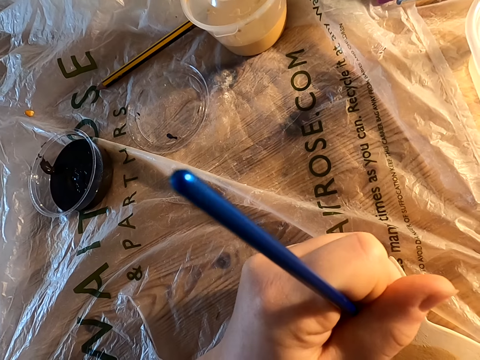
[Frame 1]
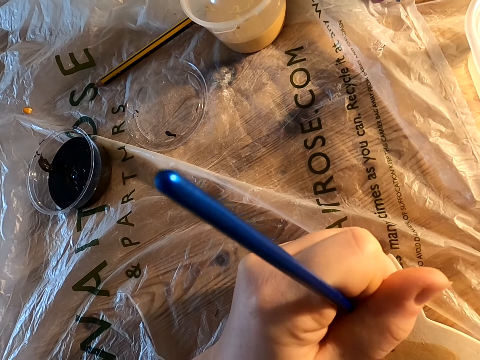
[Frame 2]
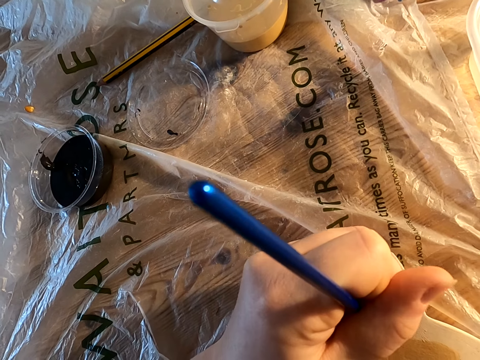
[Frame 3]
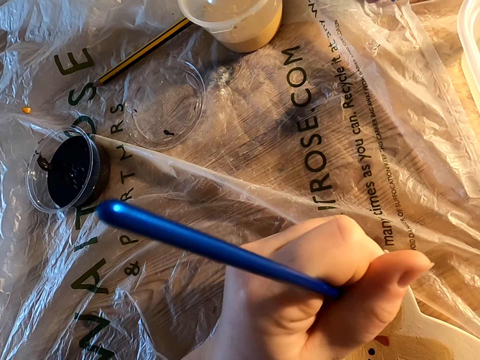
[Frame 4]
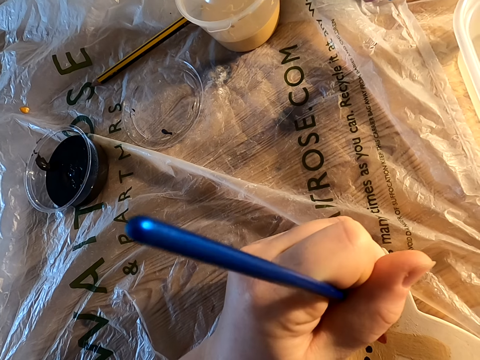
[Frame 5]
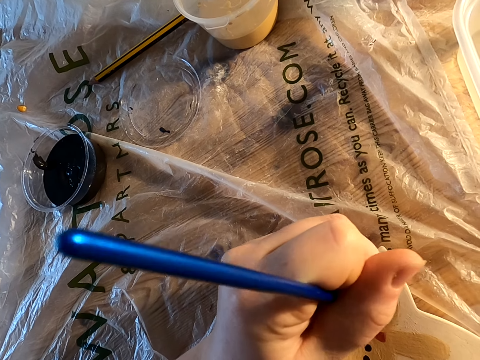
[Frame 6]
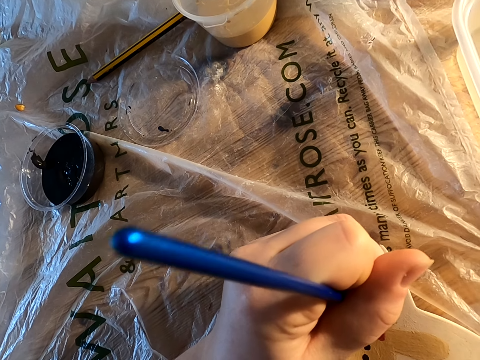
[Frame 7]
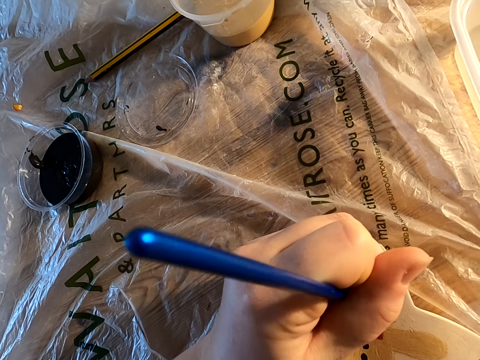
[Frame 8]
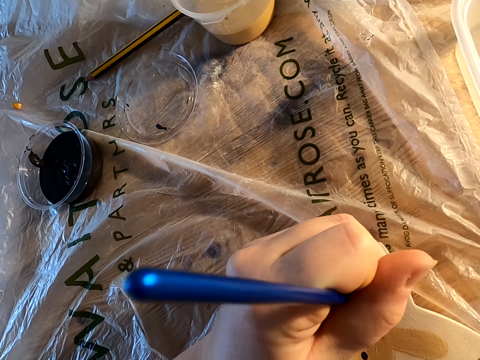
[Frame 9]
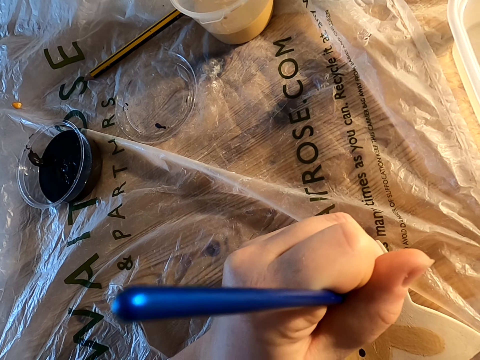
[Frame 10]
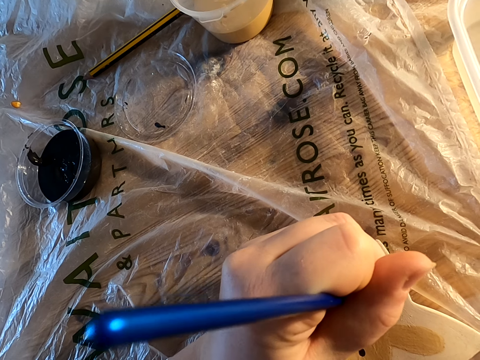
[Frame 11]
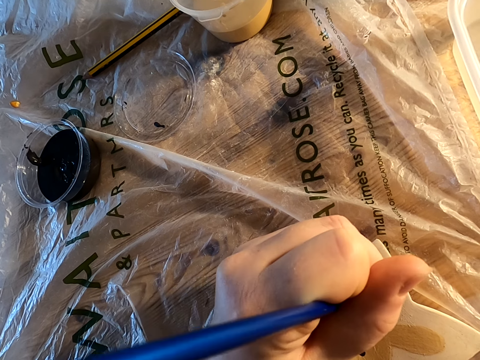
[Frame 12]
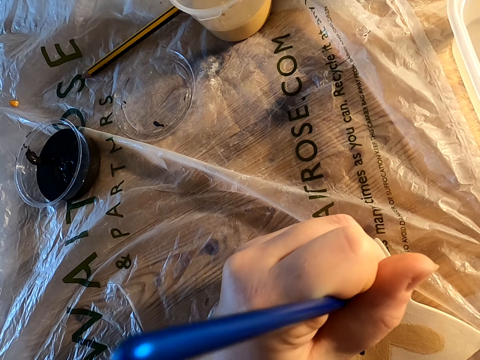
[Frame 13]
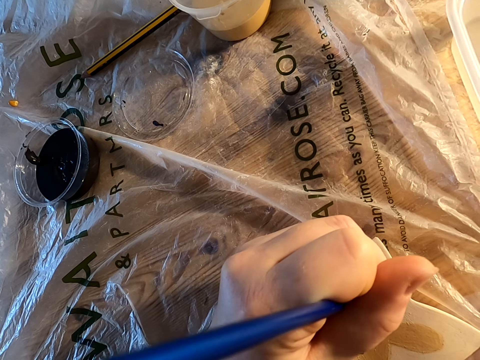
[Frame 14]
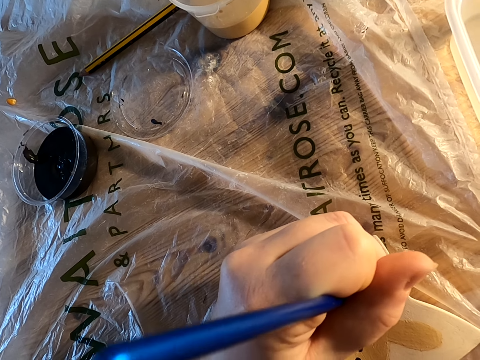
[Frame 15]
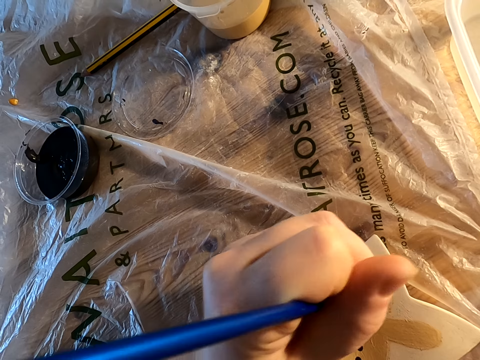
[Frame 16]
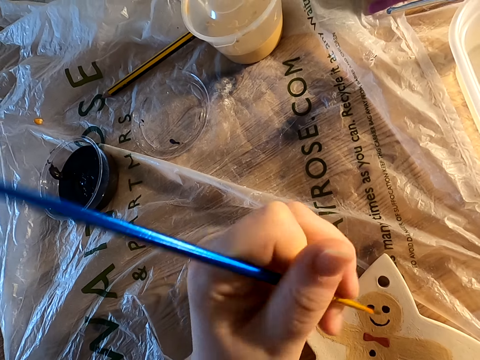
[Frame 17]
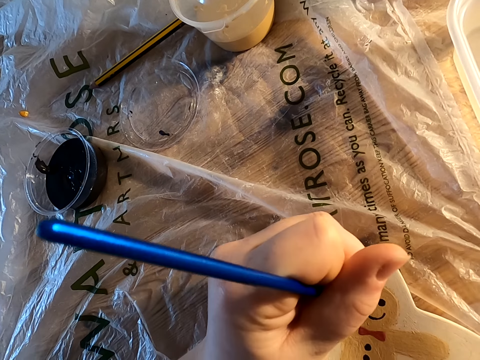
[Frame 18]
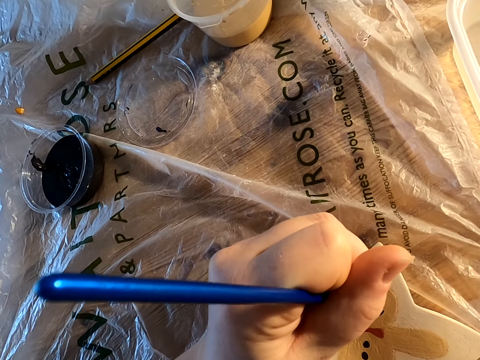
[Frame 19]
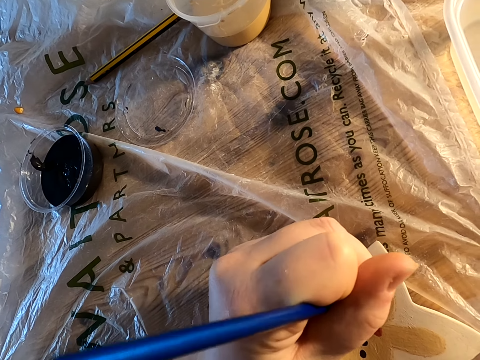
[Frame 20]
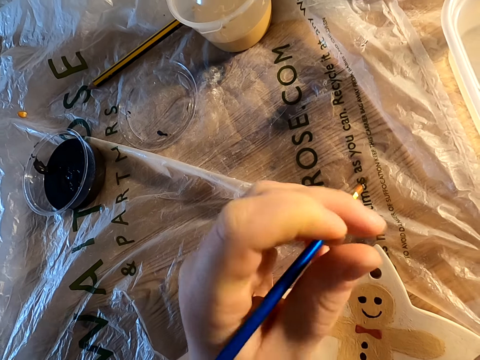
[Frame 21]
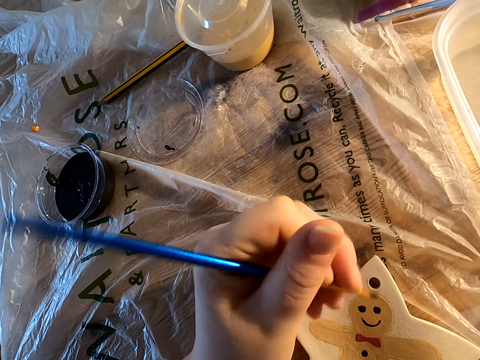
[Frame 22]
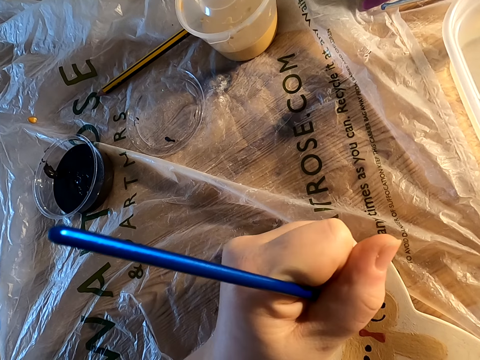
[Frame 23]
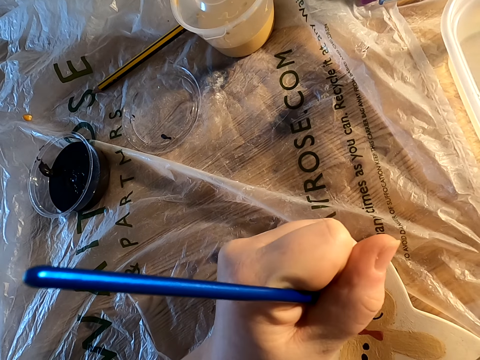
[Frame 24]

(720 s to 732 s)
The camera wearer decorates something on the table with a paint brush.

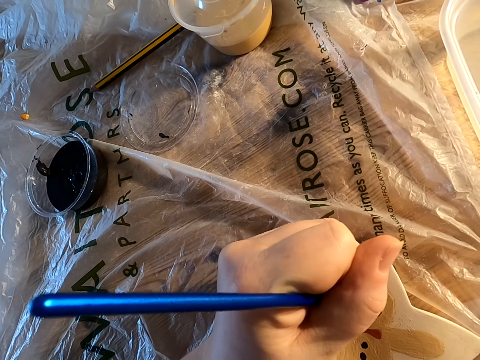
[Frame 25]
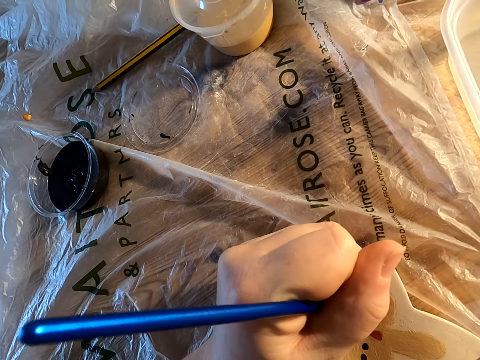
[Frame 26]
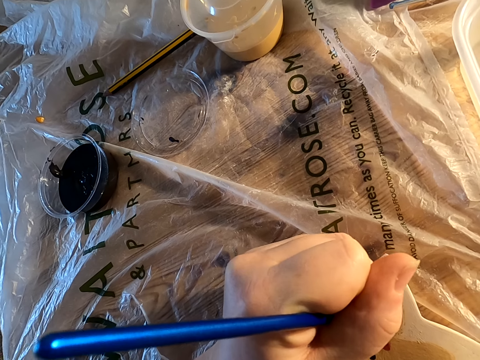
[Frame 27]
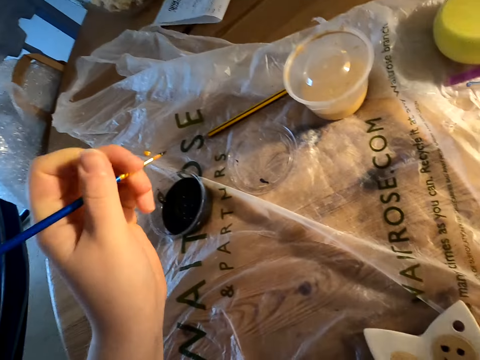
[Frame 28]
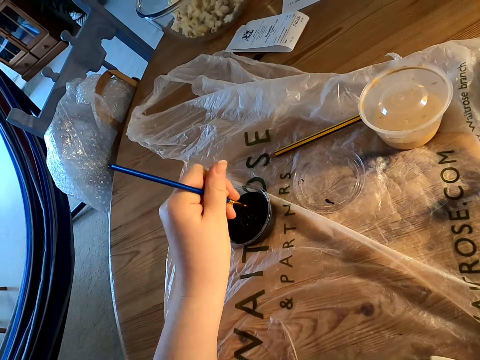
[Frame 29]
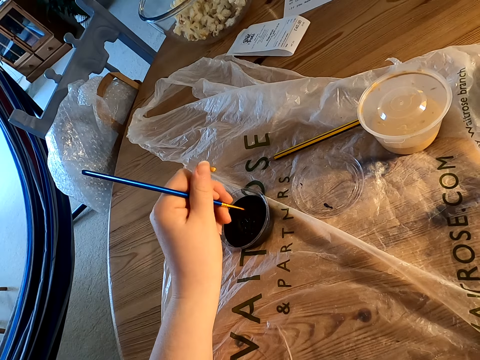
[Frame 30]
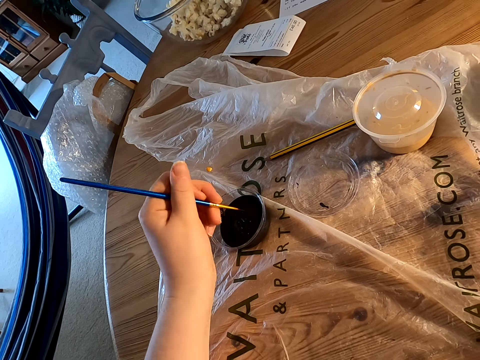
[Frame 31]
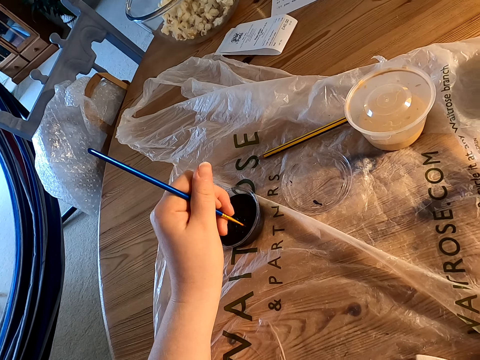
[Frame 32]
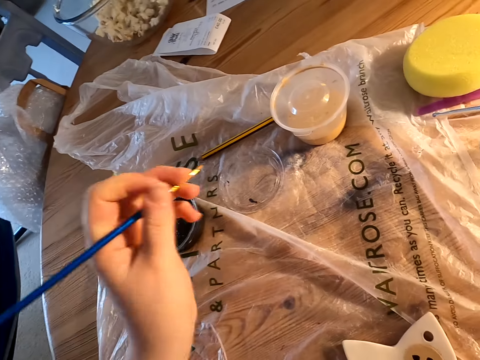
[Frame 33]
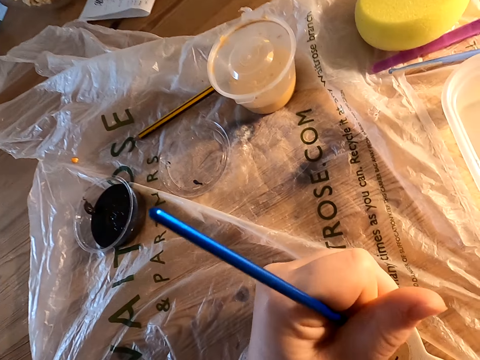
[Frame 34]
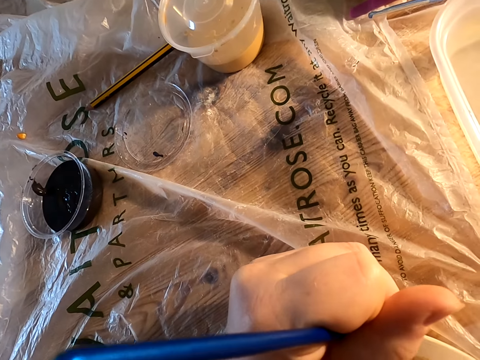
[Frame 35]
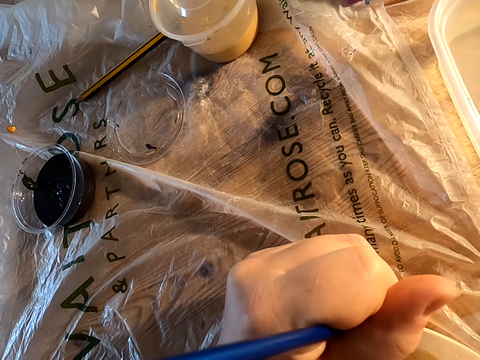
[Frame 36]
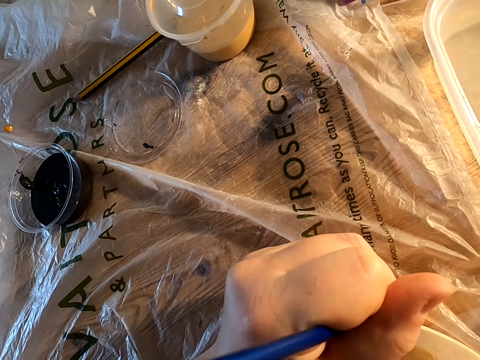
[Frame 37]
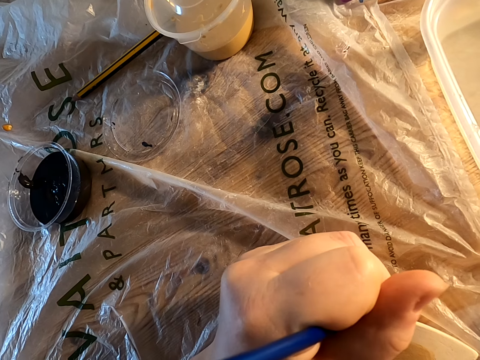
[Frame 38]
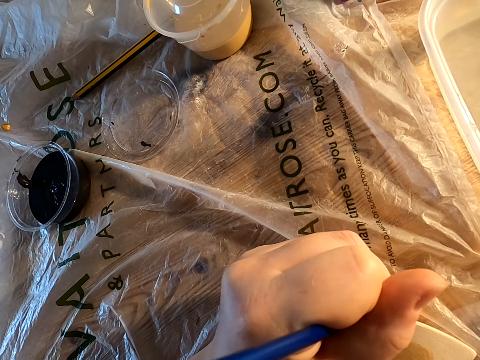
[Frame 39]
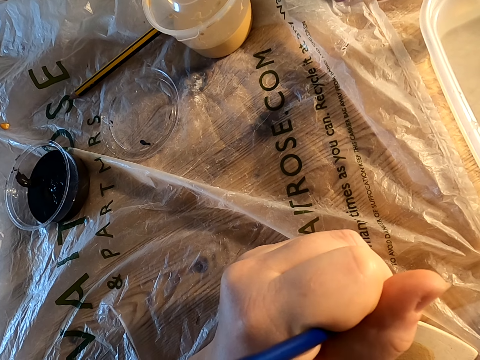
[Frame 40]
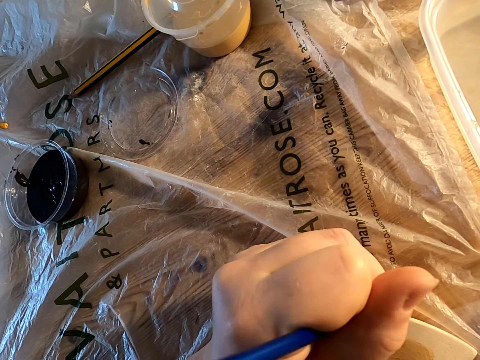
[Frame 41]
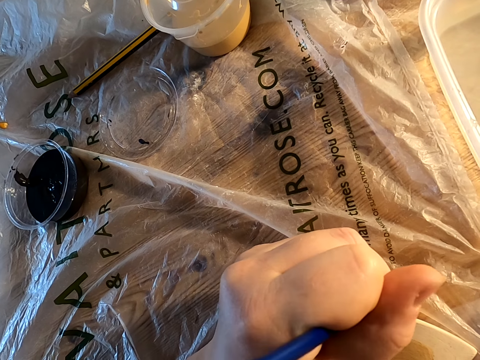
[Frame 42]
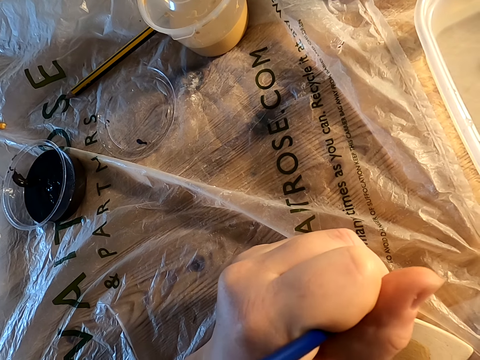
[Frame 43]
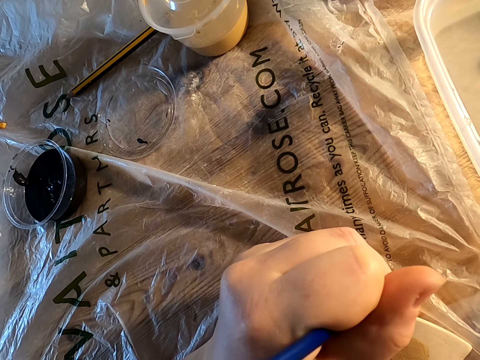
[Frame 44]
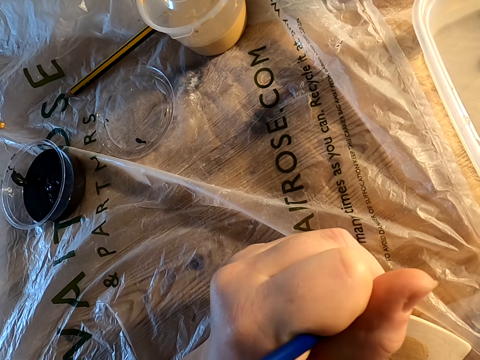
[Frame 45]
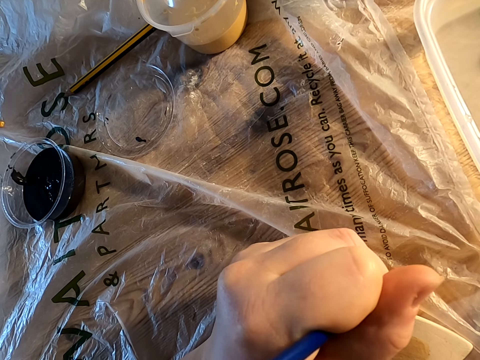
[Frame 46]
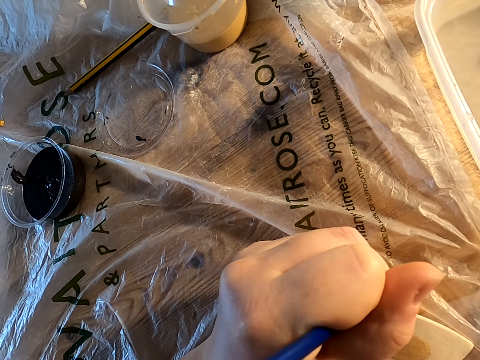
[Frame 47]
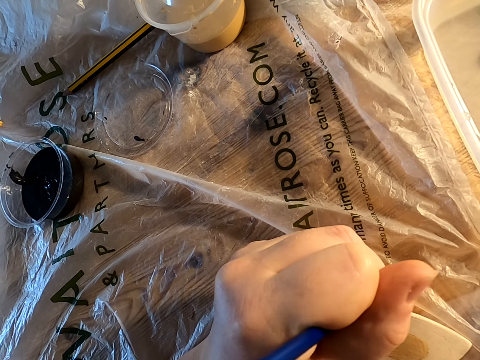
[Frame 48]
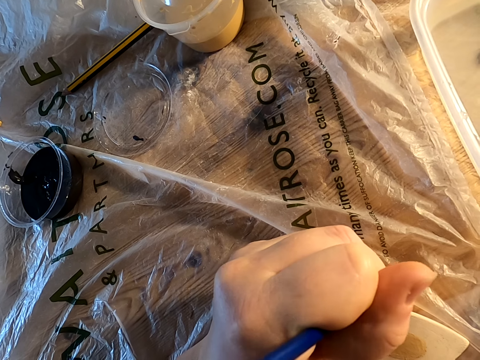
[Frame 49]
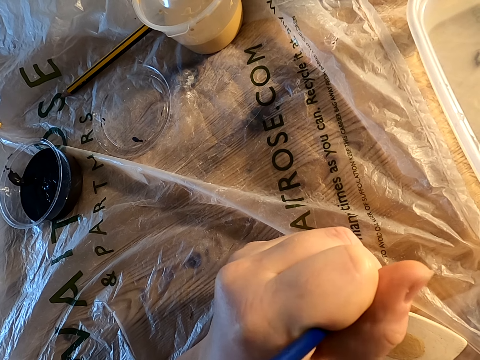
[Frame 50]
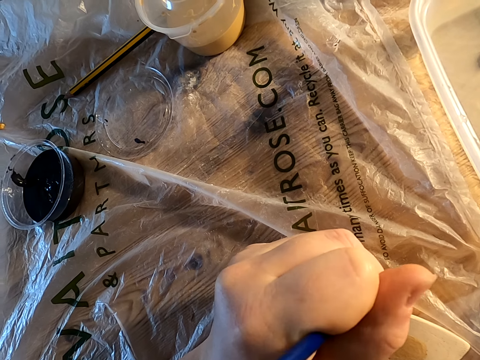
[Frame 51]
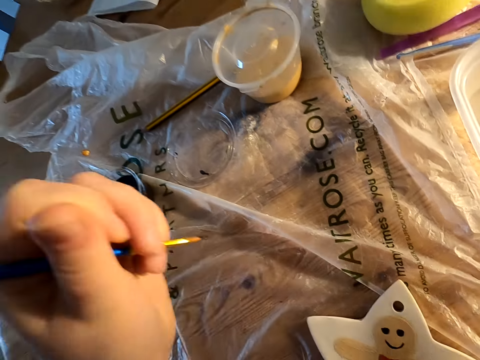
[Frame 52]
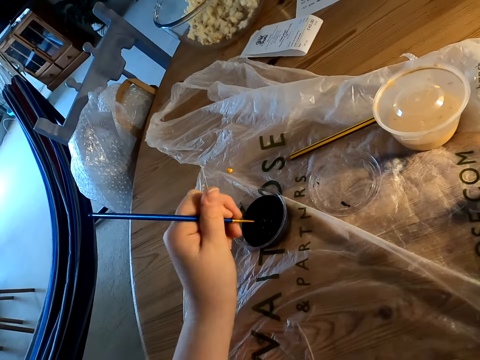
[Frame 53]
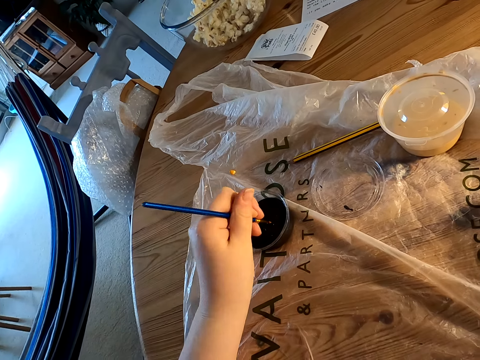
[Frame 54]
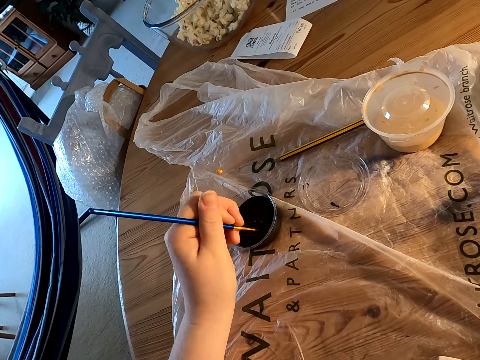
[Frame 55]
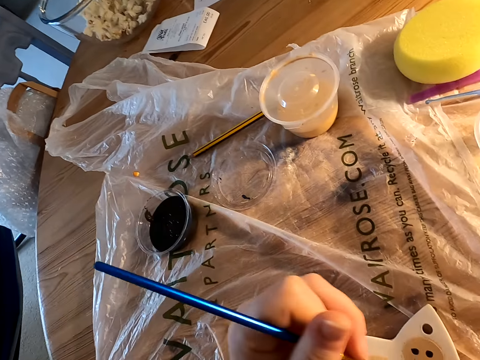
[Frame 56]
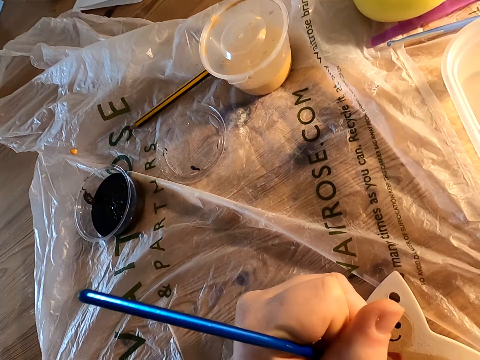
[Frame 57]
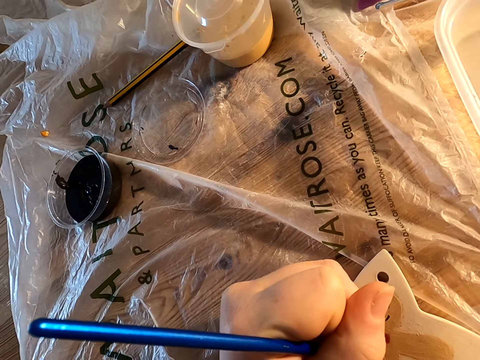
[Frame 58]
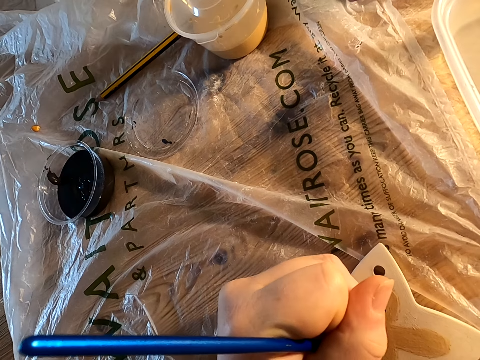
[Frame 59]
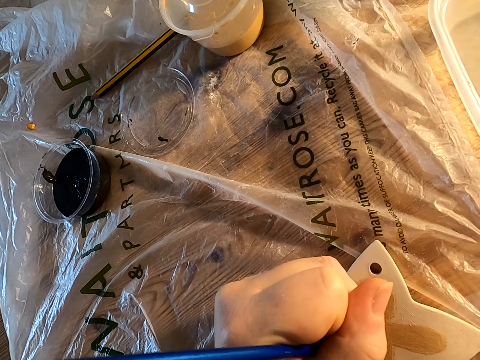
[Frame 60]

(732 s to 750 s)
The camera wearer dips the paint in the plastic can on the table. He decorates something on the table with a paint brush. He holds the brush with his left hand. He dips the paint in the plastic can on the table. He decorates something on the table with the paint brush.
